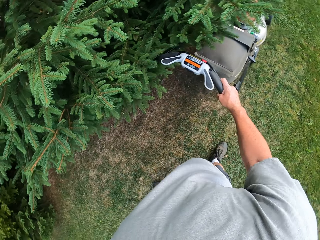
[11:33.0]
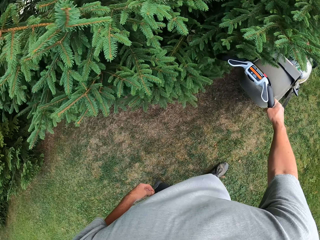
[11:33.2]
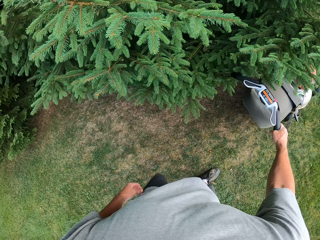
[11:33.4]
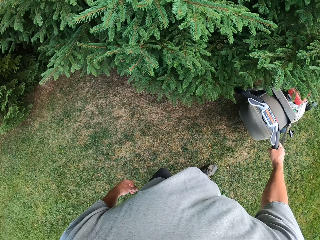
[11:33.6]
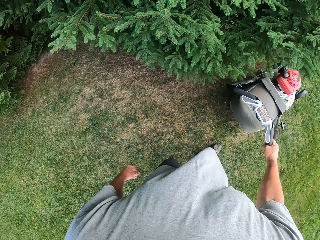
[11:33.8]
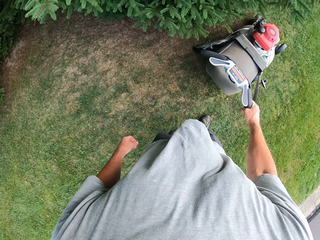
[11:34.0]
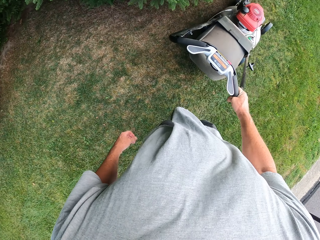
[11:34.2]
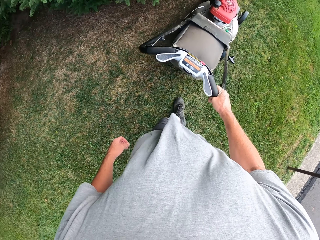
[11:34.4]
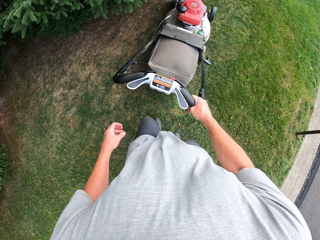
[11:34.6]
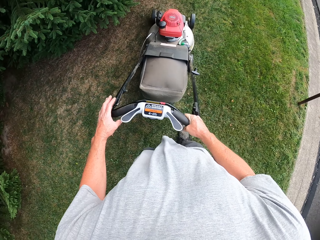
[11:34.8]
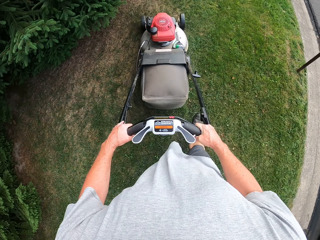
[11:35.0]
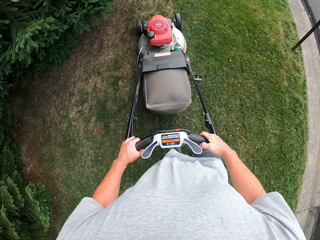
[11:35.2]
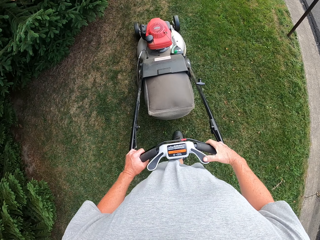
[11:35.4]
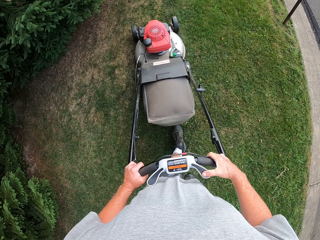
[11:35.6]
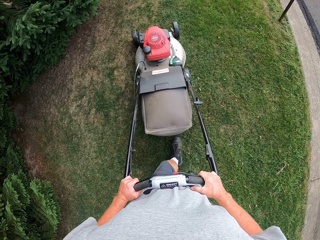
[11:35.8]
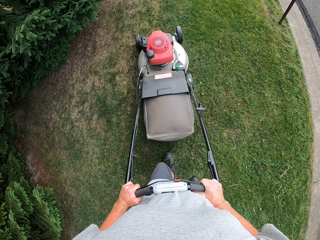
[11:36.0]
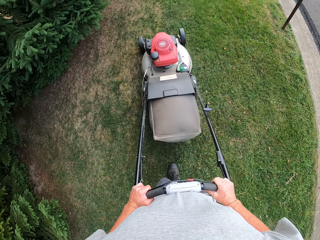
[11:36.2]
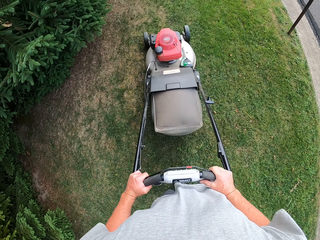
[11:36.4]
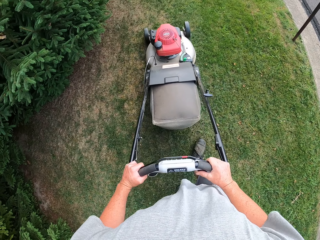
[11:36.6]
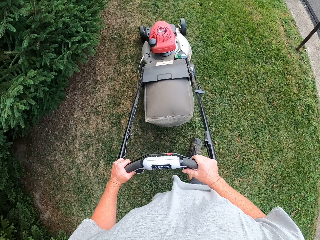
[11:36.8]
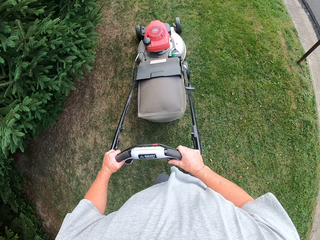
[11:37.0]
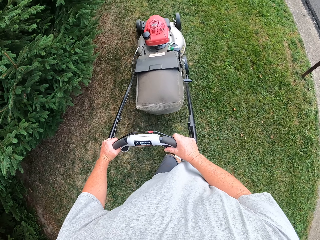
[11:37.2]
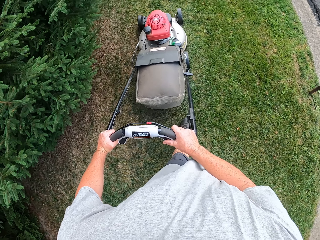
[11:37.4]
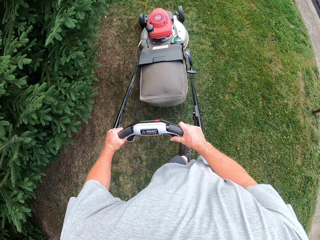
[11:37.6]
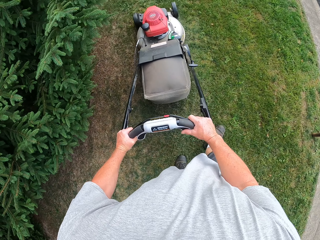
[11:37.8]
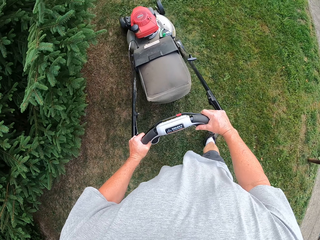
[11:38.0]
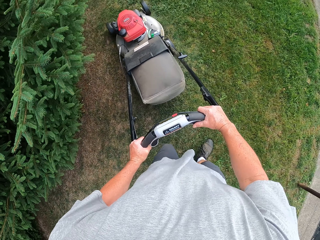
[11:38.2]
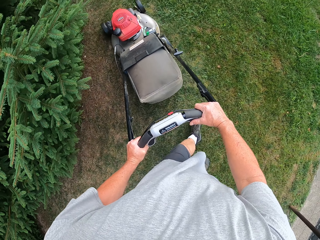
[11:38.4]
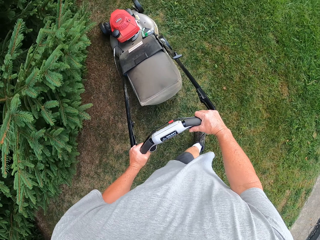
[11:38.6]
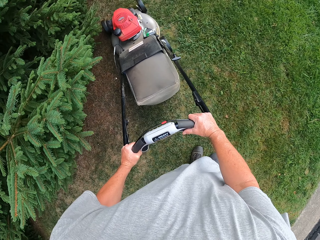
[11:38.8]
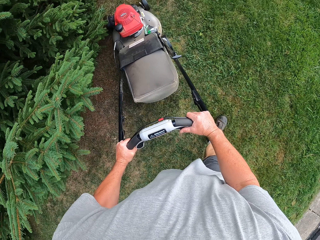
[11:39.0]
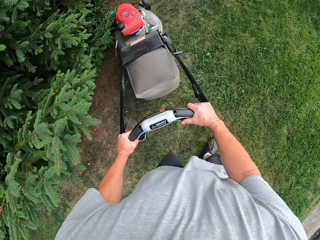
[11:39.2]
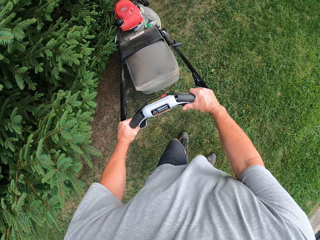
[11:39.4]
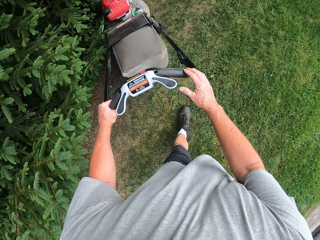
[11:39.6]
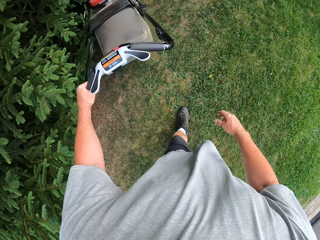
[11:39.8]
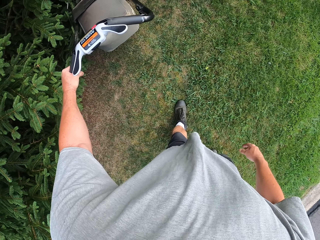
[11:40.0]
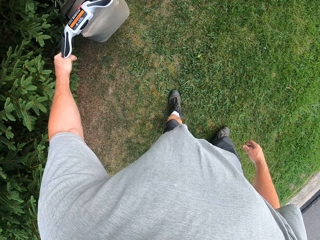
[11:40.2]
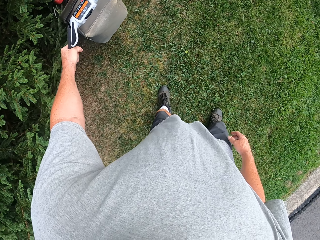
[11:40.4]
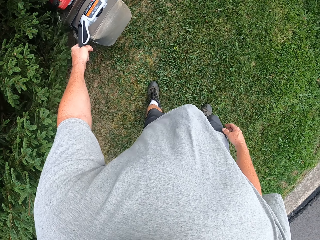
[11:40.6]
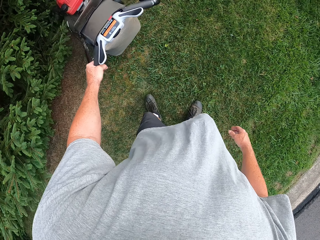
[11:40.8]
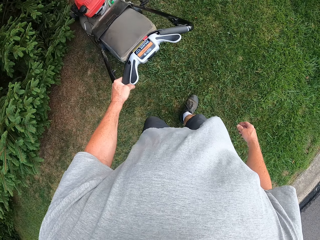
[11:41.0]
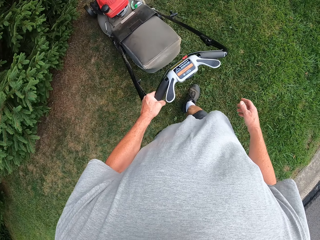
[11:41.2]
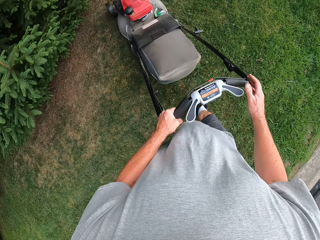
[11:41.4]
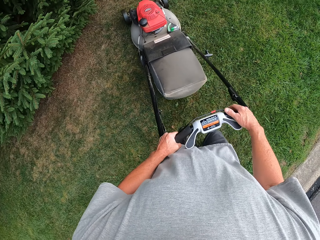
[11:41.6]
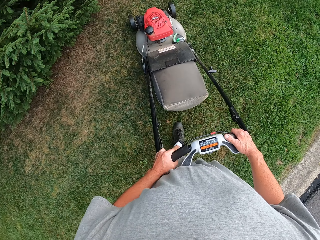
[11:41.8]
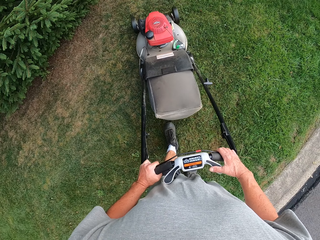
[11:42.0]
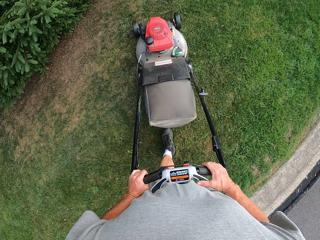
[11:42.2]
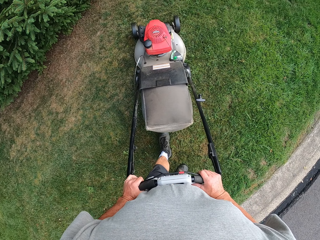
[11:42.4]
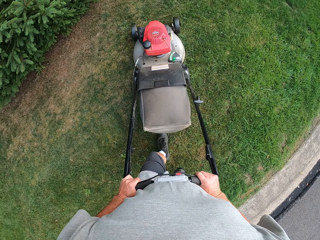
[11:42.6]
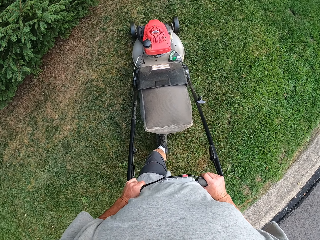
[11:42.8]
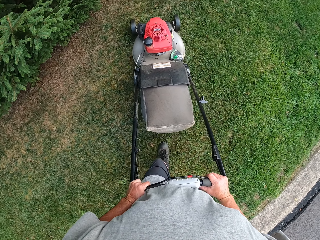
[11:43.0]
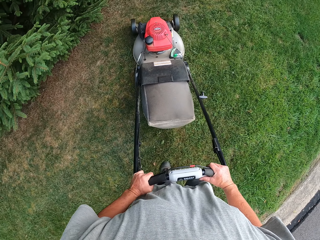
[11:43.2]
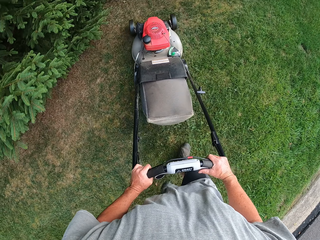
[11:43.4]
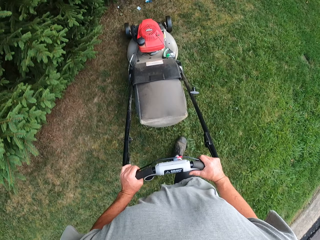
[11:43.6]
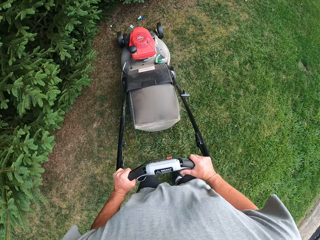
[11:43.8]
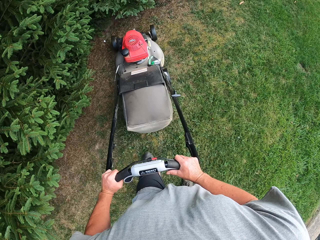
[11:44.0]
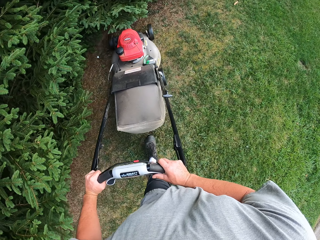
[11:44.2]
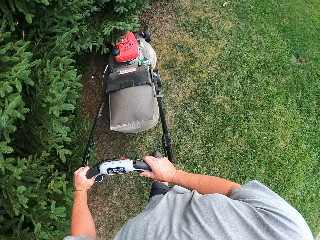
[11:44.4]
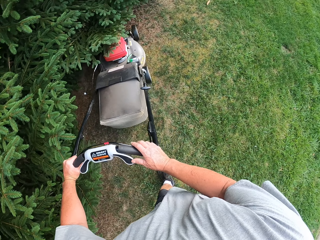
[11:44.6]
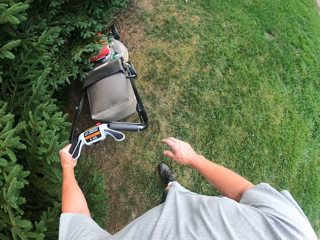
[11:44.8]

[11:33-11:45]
The camera wearer moves a lawn mower backwards. They mow the lawn with the lawn mower. They move the lawn mower backwards. They mow the lawn with the lawn mower.

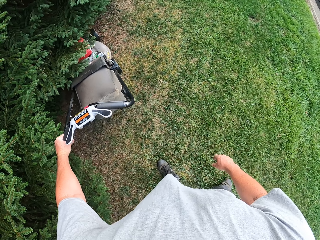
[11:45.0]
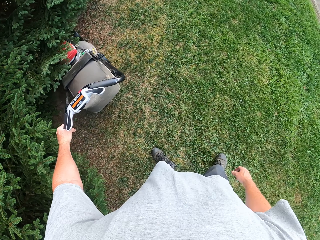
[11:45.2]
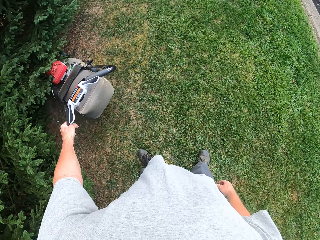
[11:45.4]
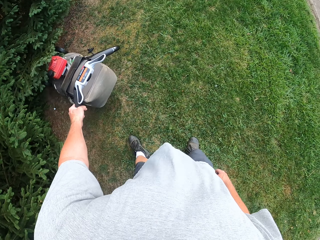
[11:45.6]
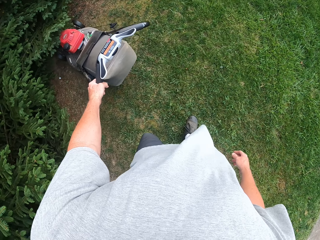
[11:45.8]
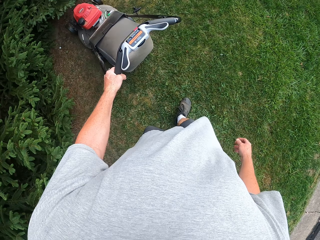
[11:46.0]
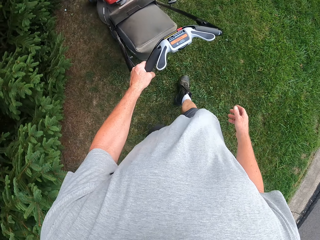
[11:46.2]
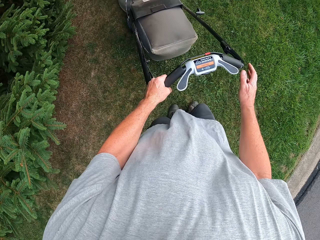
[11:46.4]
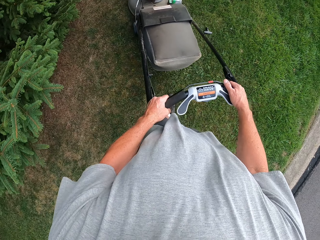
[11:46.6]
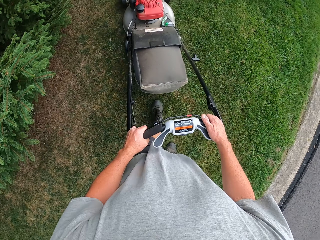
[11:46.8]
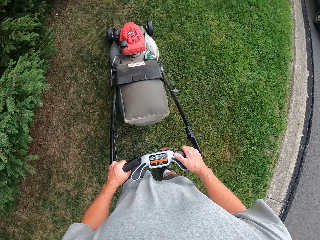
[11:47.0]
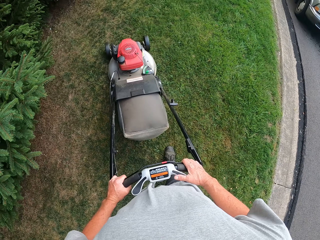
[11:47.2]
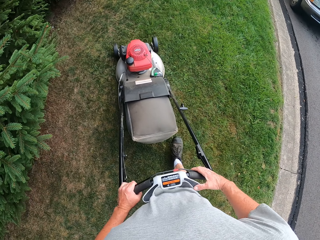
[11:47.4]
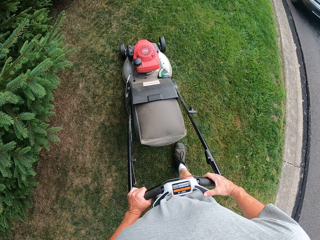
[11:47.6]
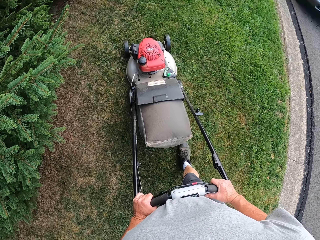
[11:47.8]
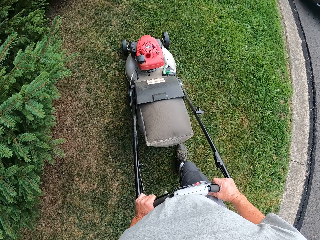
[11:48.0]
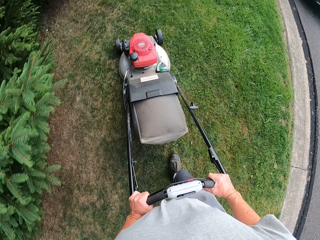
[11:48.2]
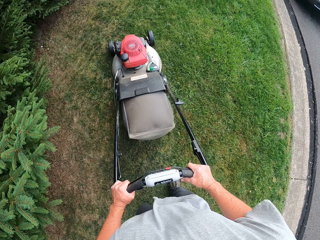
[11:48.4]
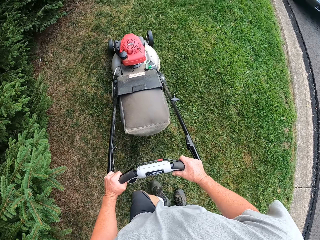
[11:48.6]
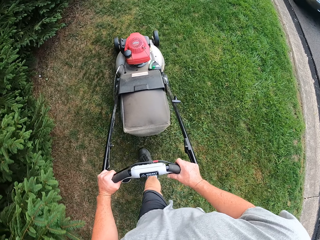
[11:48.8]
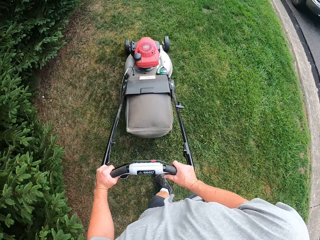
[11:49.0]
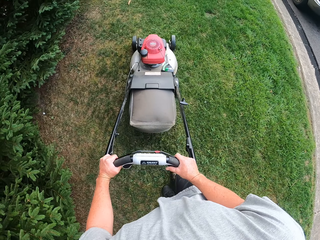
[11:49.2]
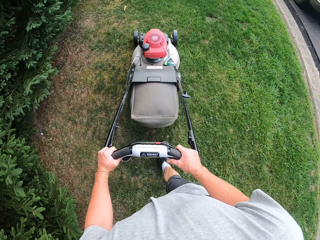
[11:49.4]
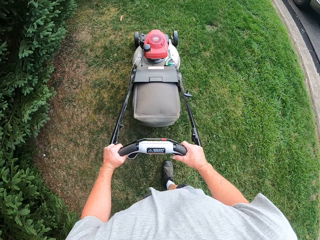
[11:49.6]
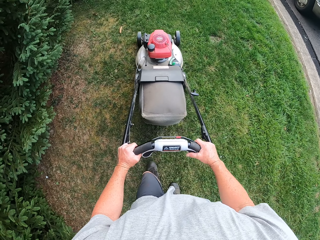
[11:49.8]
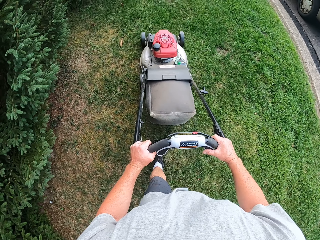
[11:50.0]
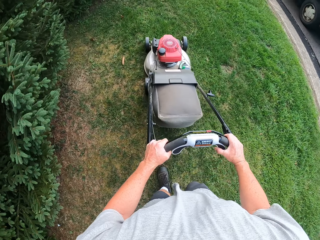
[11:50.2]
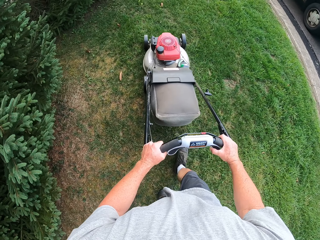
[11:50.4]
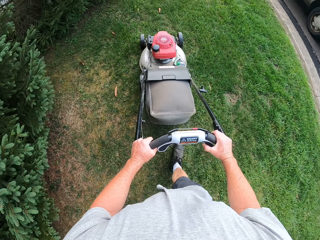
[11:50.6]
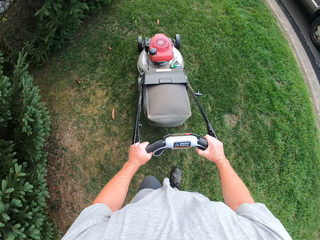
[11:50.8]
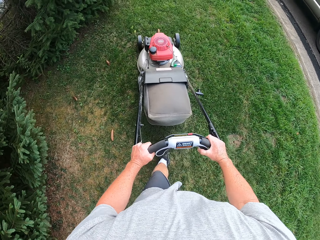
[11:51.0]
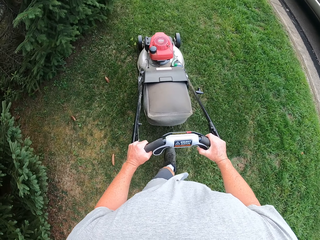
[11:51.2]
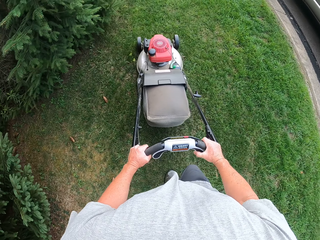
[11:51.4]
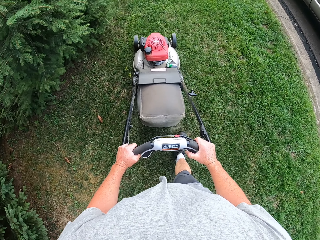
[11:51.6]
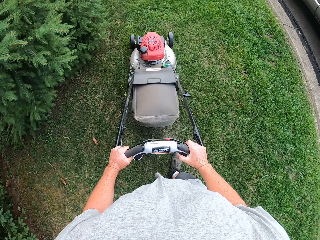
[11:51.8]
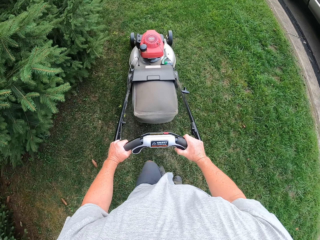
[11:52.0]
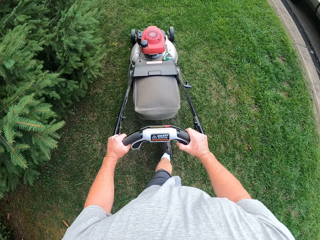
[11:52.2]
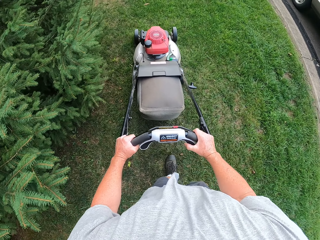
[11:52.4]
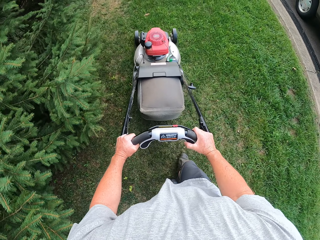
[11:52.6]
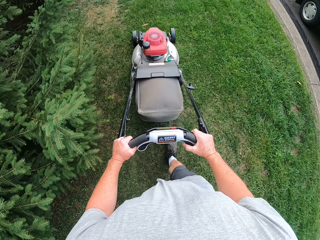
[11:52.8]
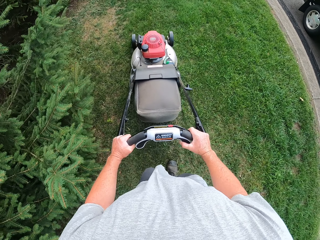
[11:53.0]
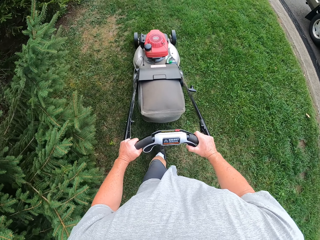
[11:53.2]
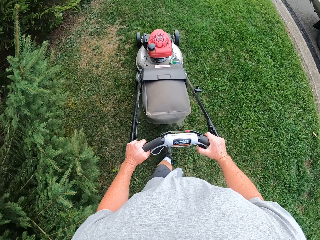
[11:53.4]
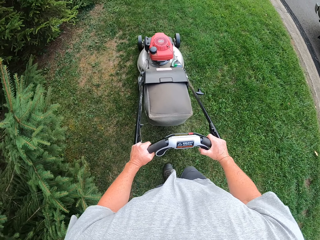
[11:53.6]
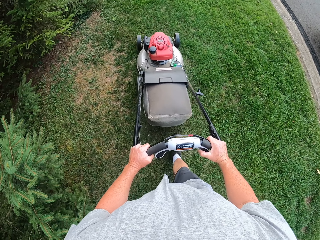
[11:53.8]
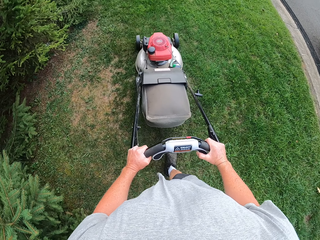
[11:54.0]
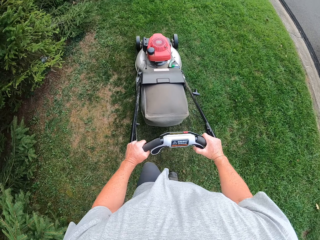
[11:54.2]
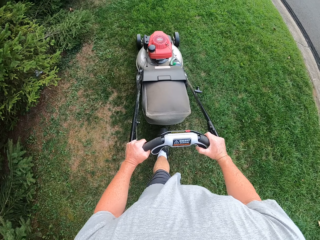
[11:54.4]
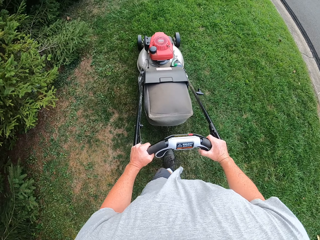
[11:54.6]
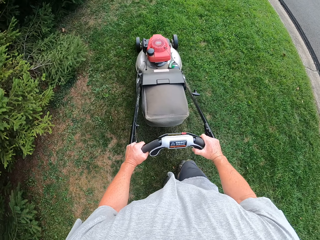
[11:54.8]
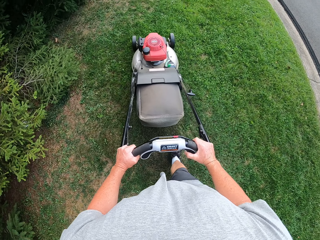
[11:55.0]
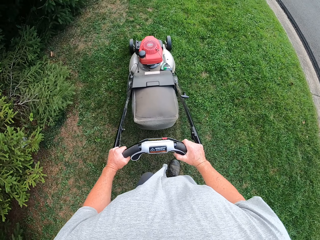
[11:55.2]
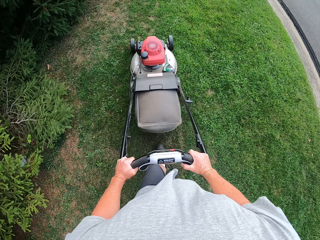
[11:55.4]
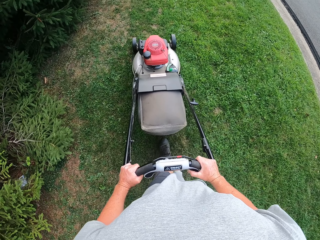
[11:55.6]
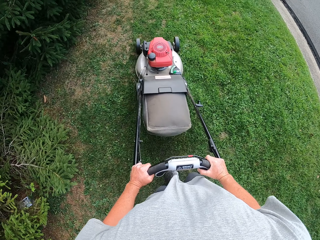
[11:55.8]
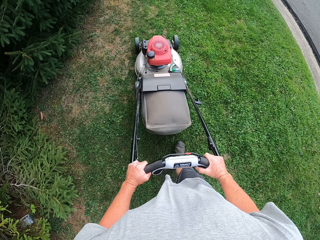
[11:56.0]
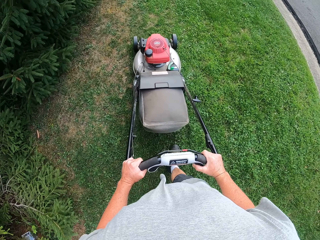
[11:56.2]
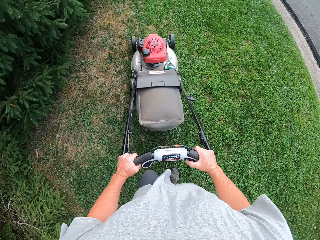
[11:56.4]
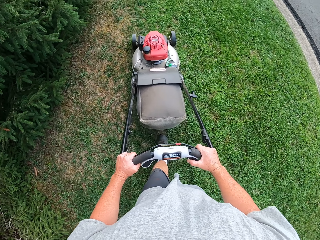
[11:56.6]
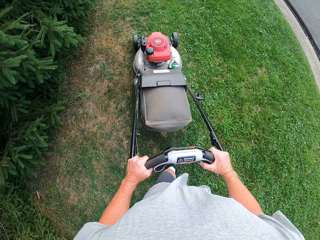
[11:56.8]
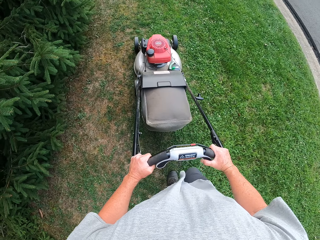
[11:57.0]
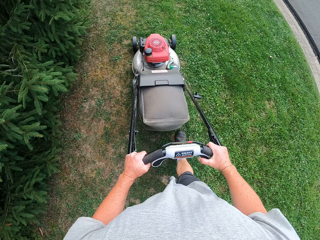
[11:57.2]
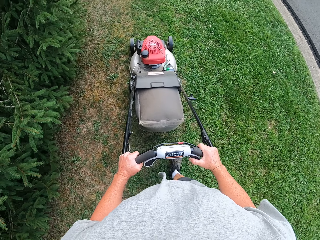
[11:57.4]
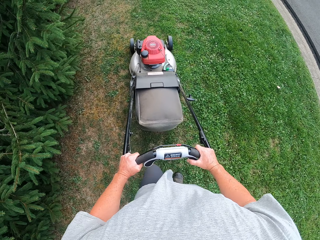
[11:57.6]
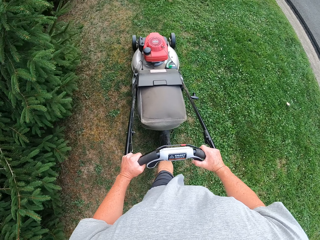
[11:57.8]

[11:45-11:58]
The camera wearer moves a lawn mower backwards. They mow the lawn with the lawn mower.
